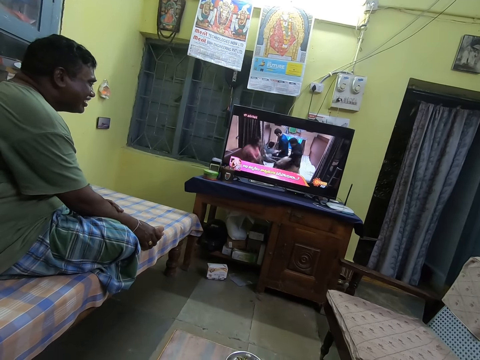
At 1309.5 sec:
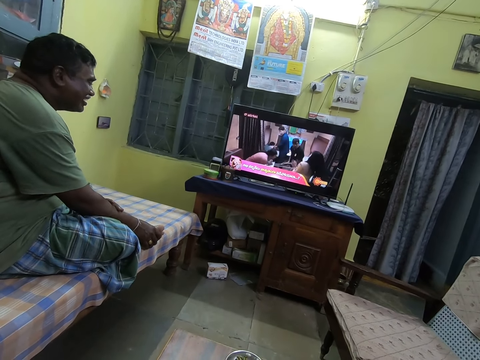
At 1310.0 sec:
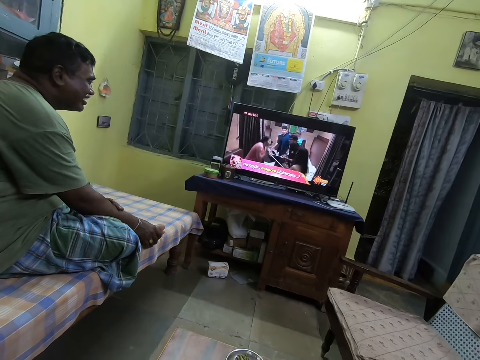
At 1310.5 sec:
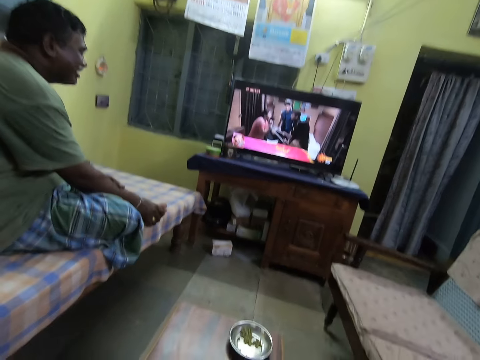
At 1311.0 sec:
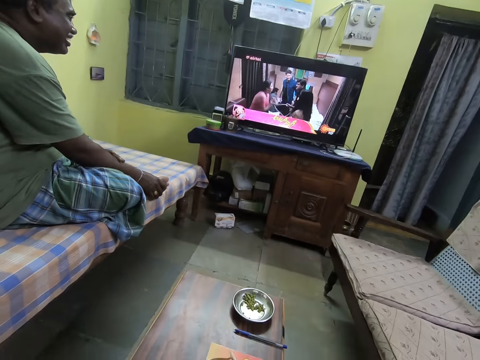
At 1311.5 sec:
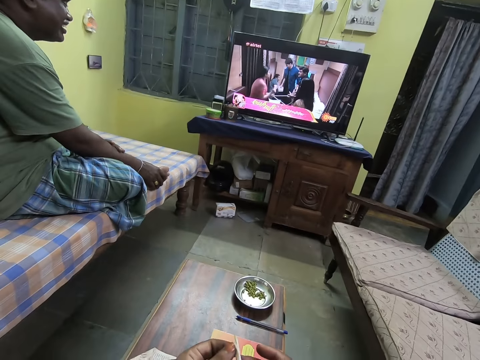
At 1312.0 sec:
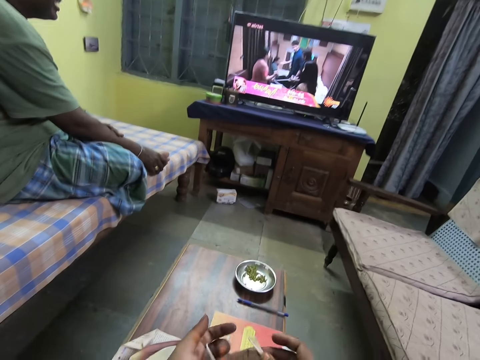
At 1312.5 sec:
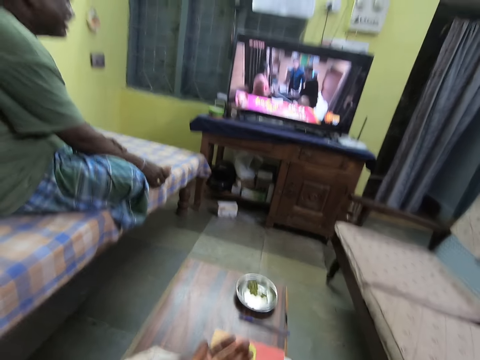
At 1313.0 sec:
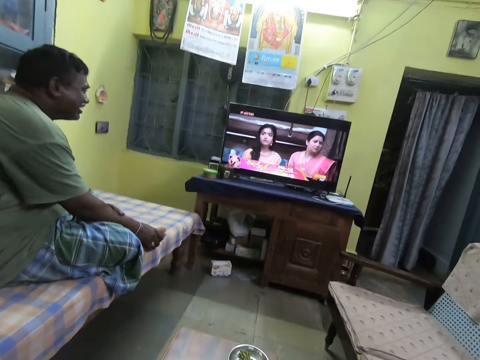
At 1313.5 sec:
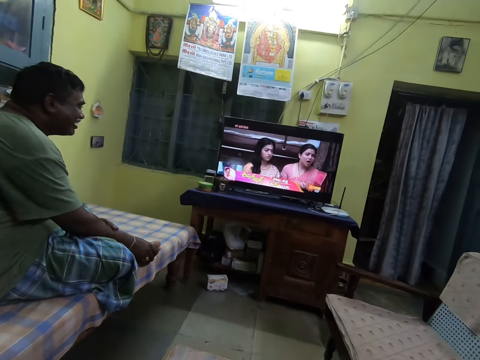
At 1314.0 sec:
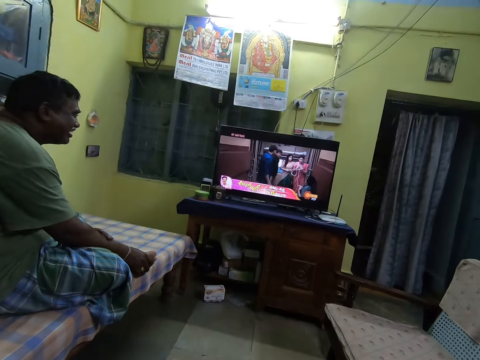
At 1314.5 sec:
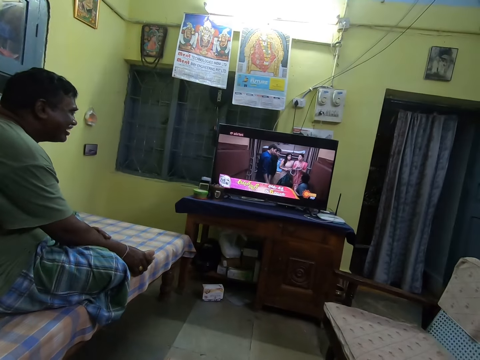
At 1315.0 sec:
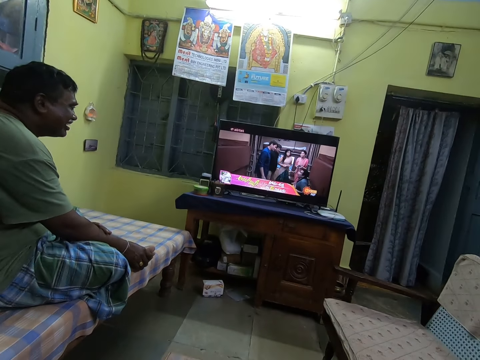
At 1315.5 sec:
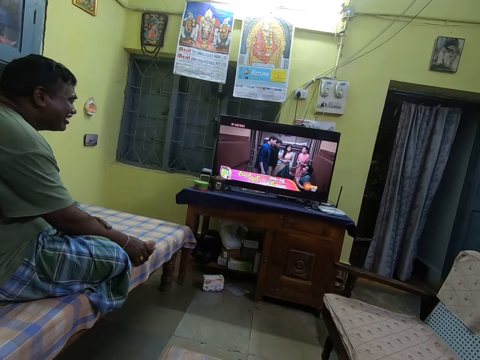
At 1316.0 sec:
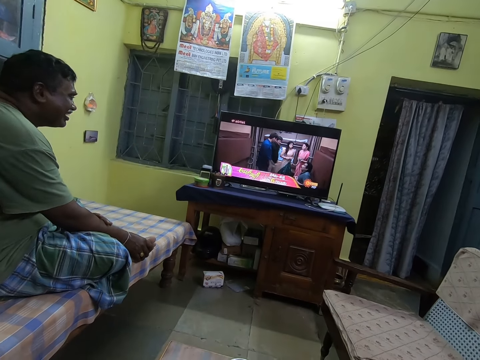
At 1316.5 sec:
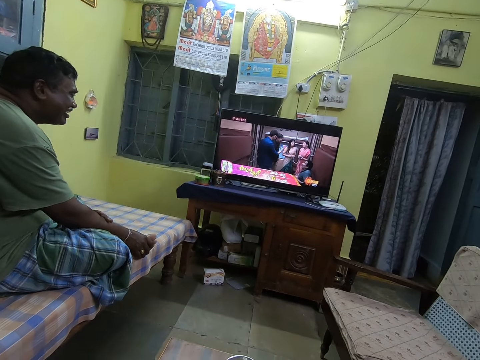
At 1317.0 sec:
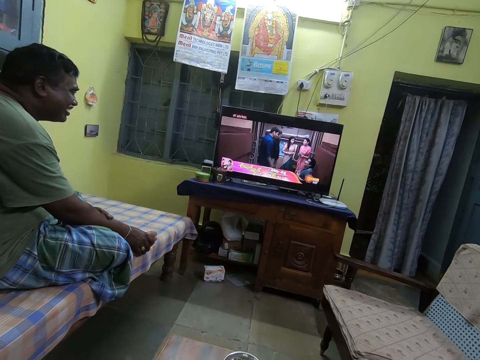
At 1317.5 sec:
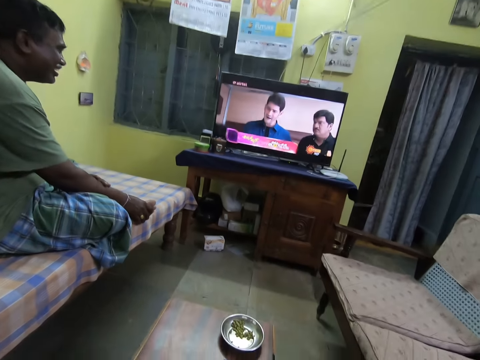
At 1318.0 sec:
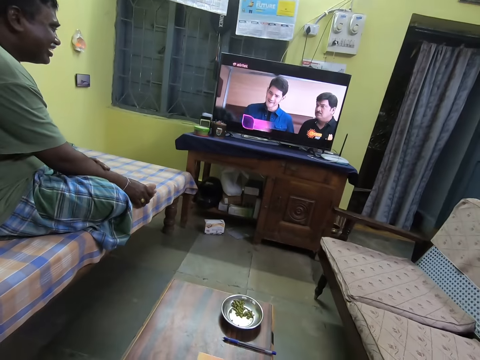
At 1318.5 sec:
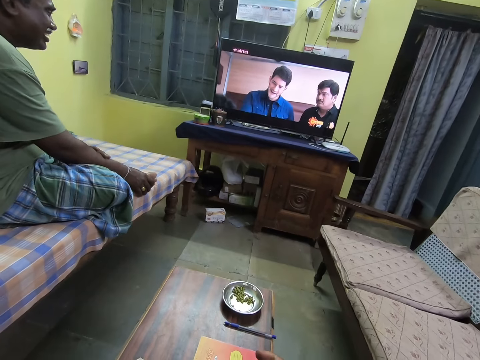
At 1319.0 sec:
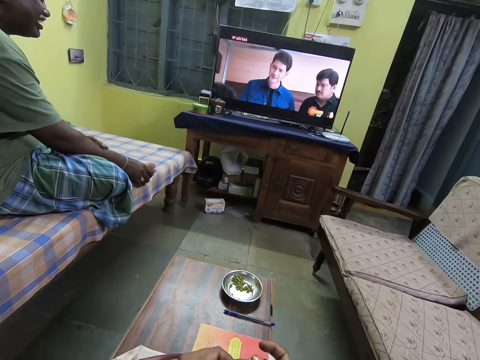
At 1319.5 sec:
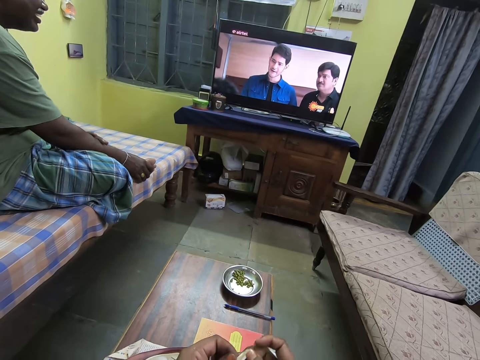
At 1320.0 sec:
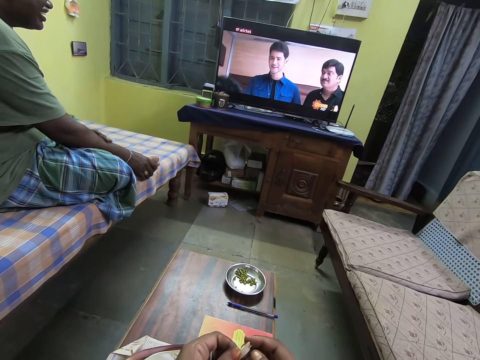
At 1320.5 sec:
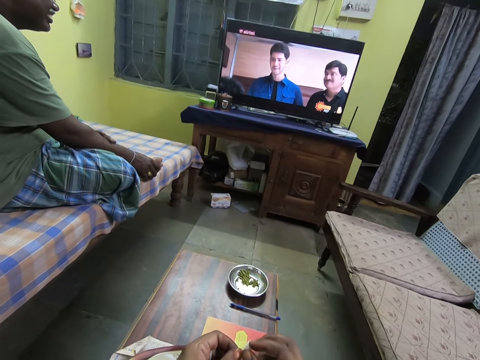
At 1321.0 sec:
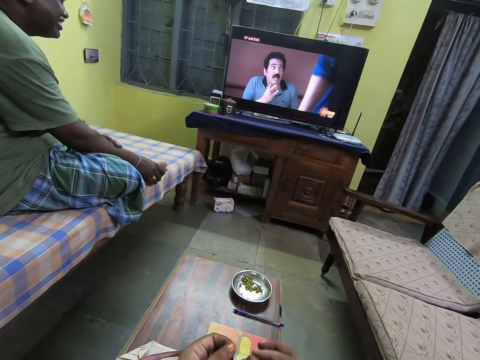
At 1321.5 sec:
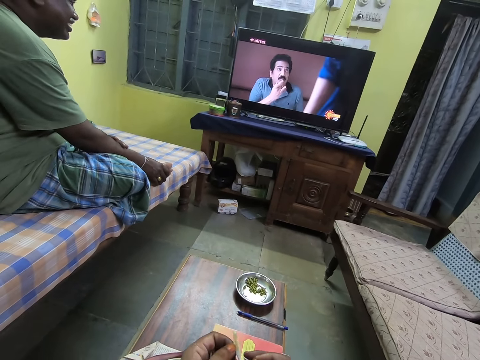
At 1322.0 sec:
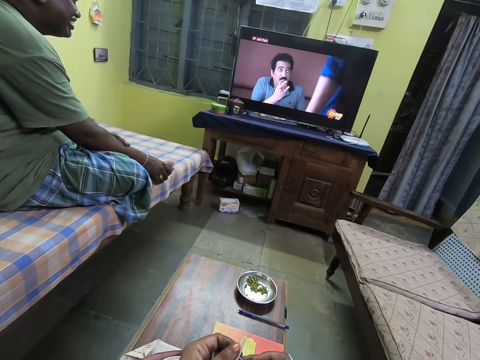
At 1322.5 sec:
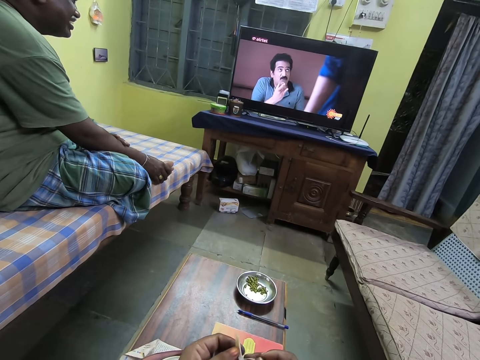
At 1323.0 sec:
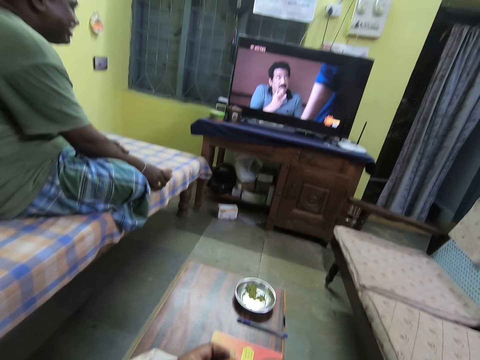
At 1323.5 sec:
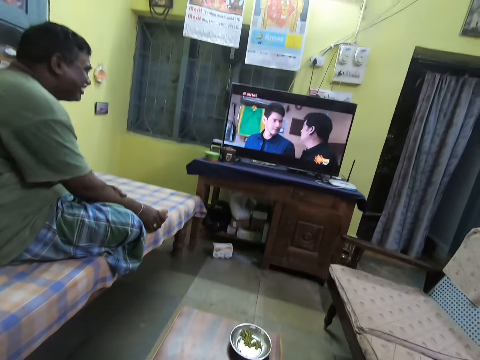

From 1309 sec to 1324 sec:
The camera wearer holds a plantain or banana flower with both hands. She drops the plantain flower on some plantain flowers on the paper in the basket with her right hand. She holds the plantain flower with both hands. She removes the plantain flower seed from the plantain flower with her right hand. She peels the banana flower.

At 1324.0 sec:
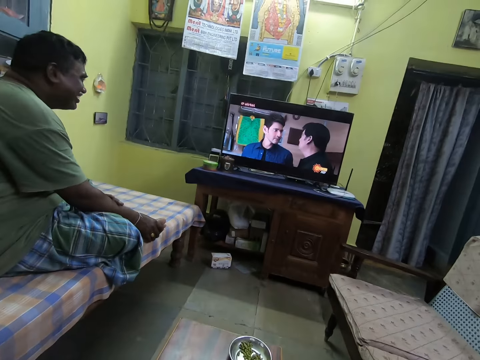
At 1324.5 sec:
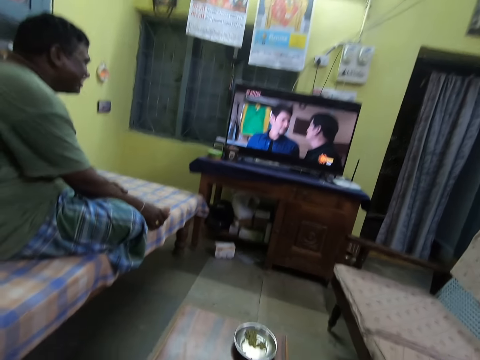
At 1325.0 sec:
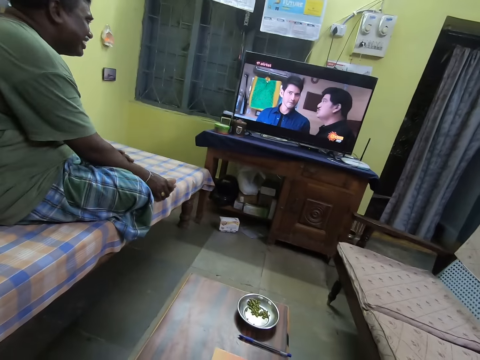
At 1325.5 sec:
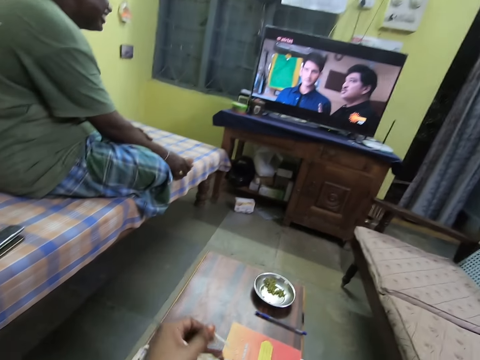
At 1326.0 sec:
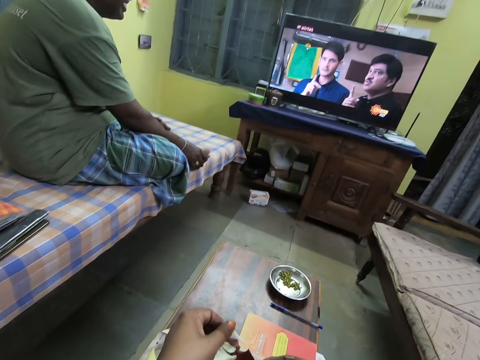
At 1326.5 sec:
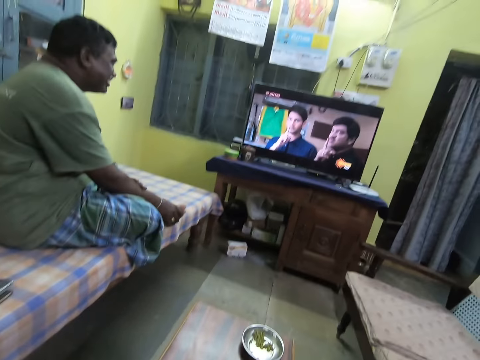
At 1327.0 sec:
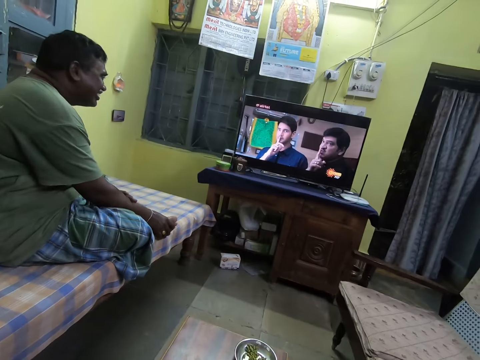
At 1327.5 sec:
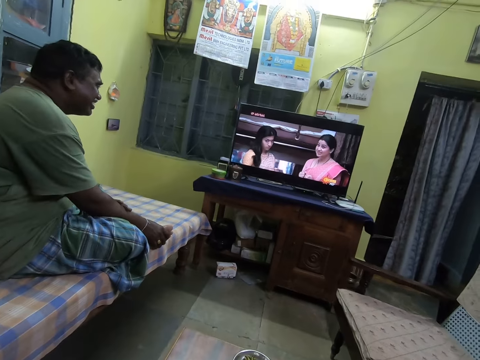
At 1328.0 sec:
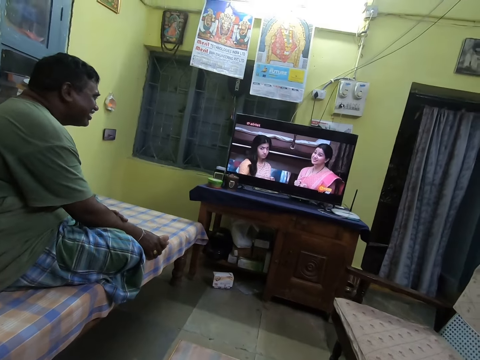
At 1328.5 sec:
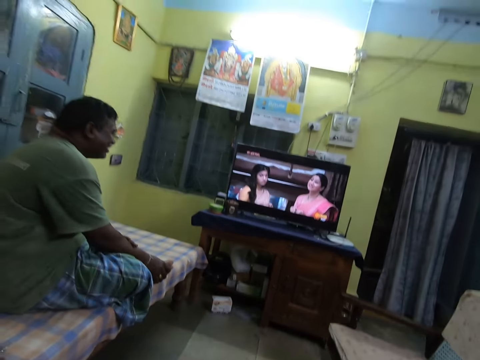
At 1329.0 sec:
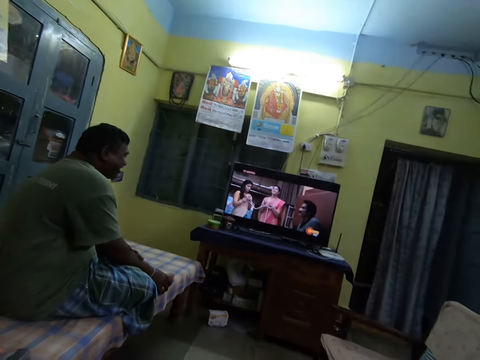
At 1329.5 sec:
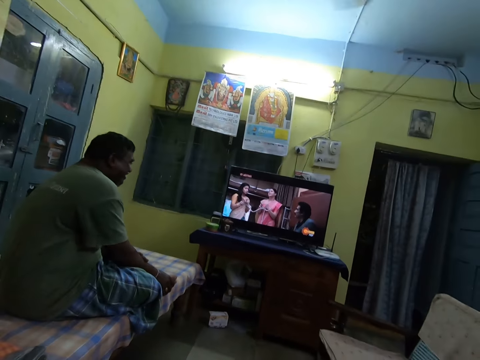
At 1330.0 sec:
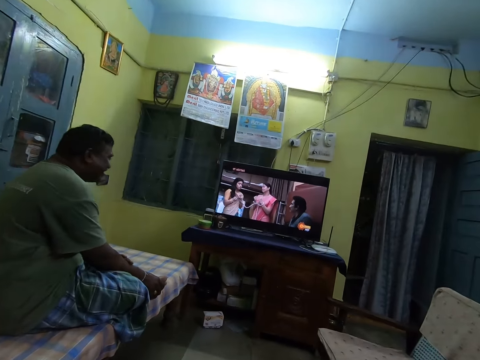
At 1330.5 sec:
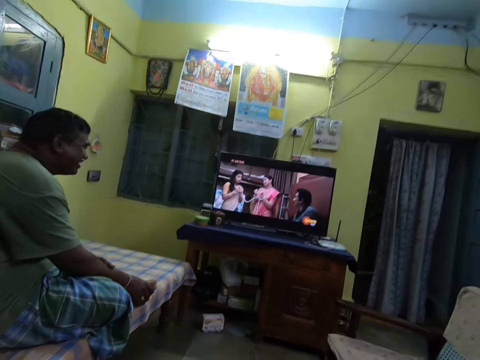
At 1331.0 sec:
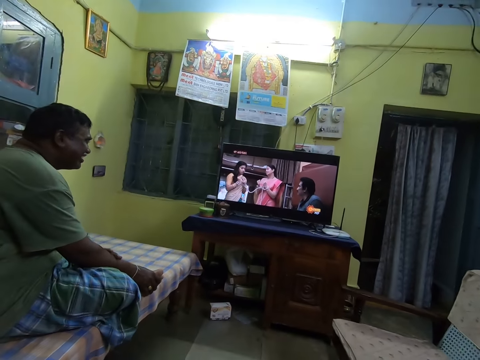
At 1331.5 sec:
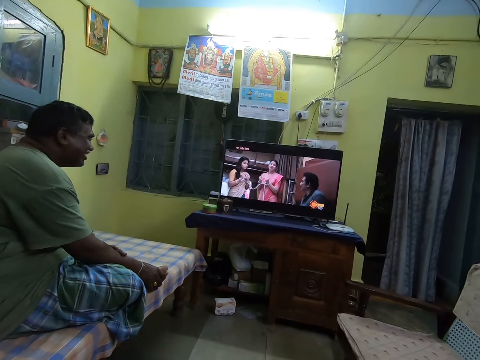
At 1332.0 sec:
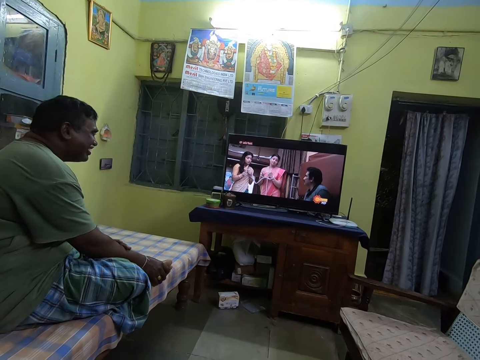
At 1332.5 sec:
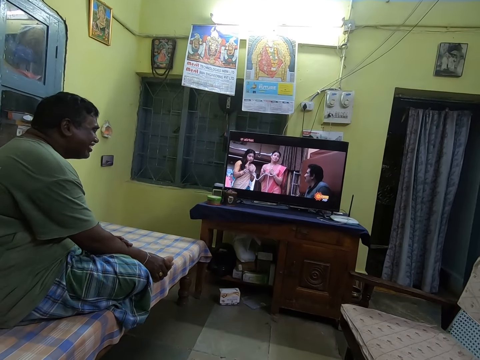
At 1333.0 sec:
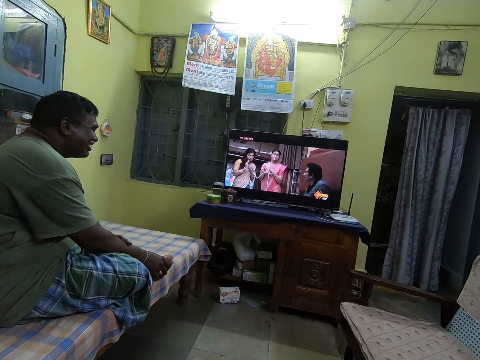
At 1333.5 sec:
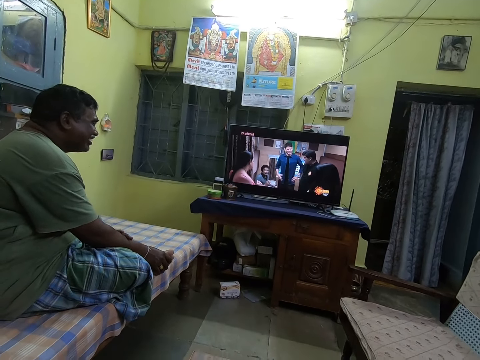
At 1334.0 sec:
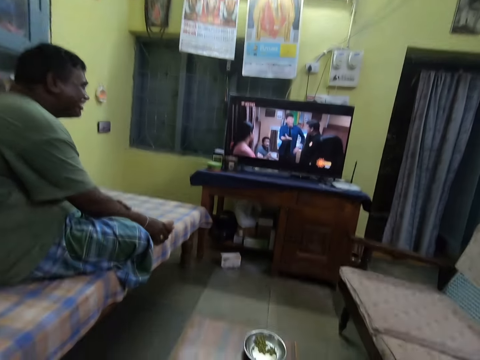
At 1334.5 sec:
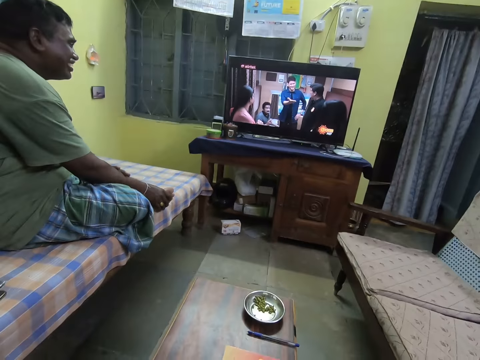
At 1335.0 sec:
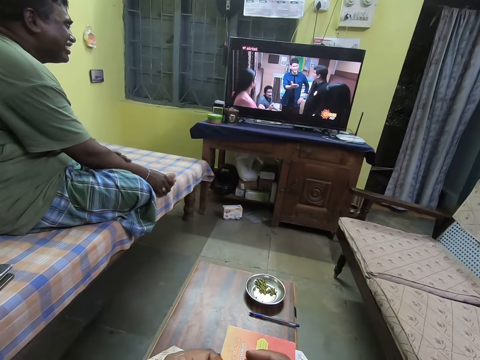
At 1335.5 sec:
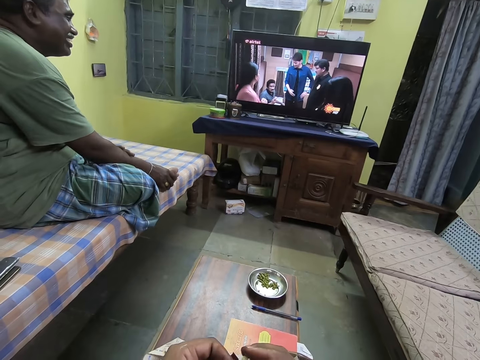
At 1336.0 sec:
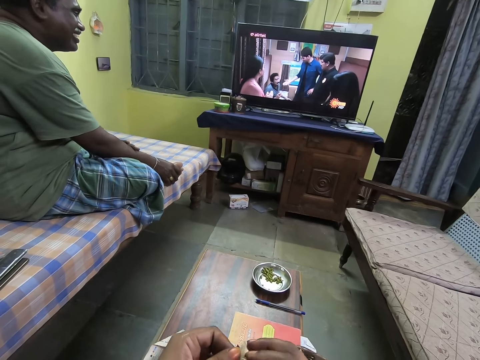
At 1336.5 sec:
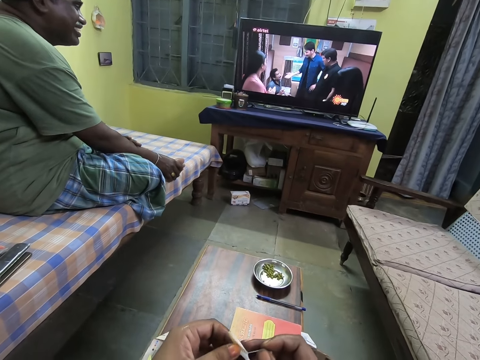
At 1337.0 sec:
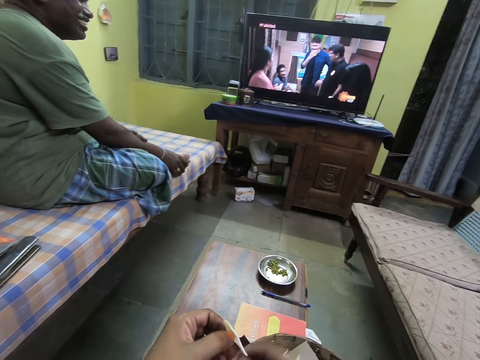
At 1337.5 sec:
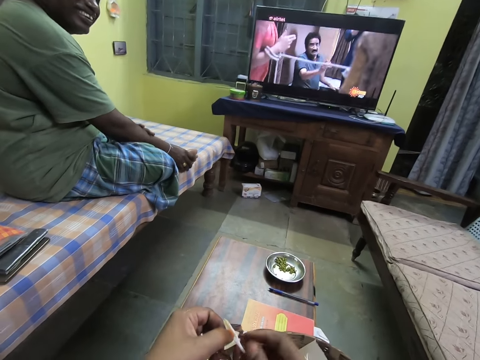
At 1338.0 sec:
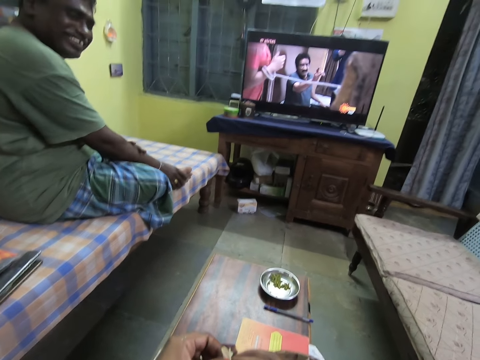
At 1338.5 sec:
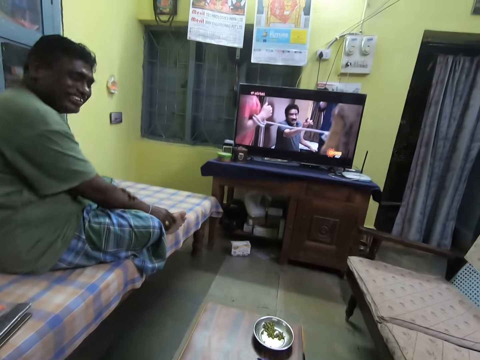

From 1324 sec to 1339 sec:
The camera wearer holds the plantain flower with her left hand. She removes a plantain flower seed from the plantain flower with her right hand. She drops the plantain flower seed on the table with her right hand. She holds the plantain flower with both hands.
